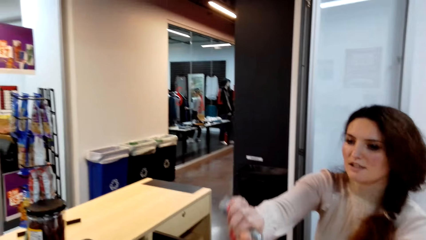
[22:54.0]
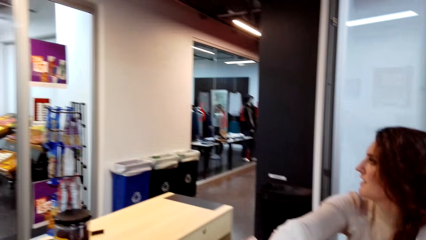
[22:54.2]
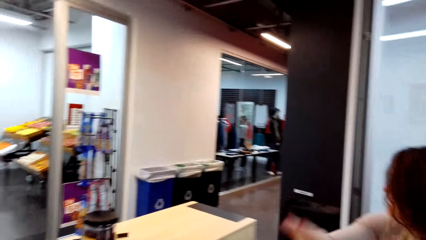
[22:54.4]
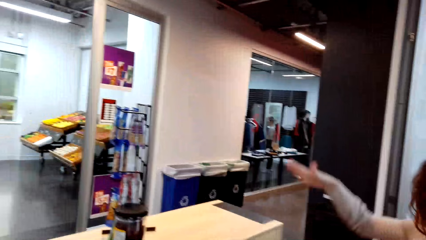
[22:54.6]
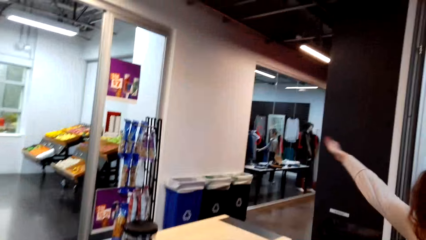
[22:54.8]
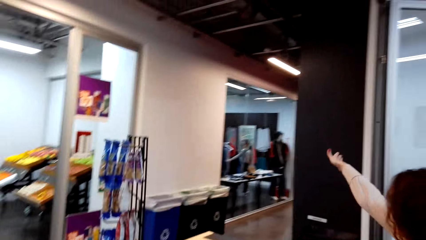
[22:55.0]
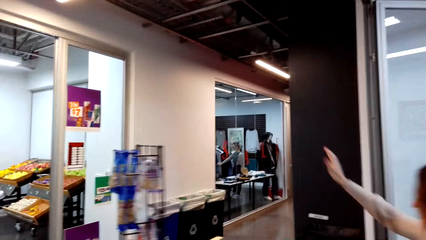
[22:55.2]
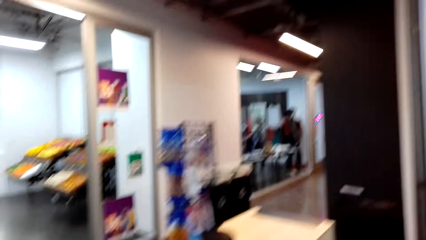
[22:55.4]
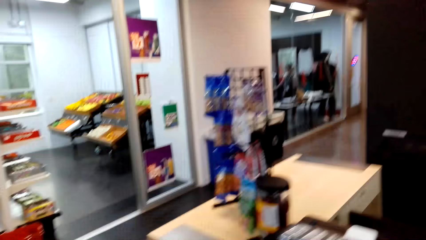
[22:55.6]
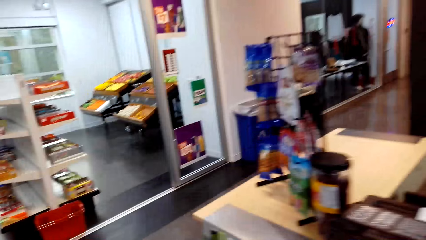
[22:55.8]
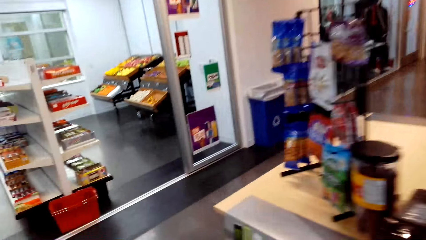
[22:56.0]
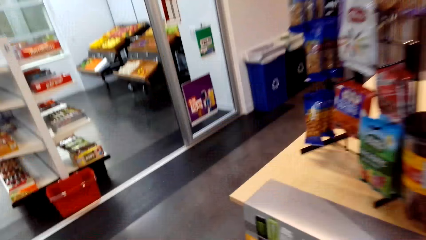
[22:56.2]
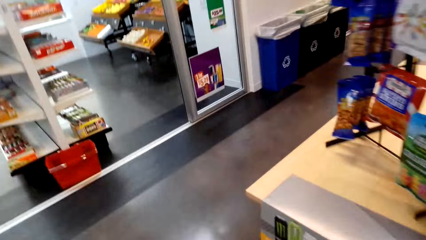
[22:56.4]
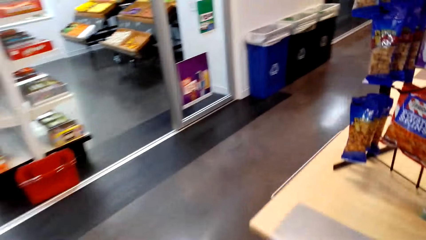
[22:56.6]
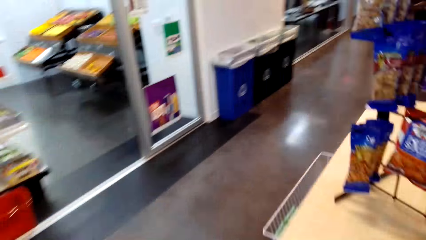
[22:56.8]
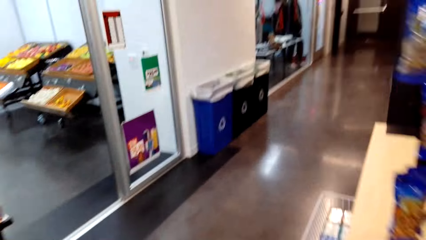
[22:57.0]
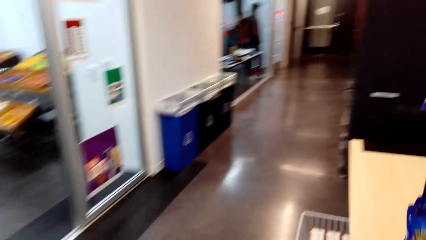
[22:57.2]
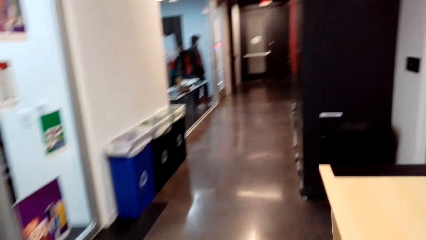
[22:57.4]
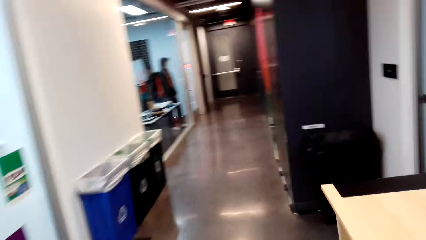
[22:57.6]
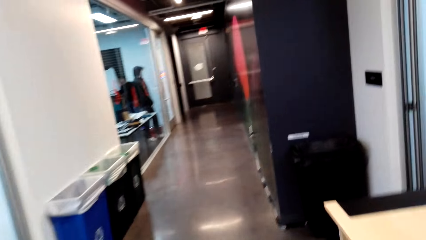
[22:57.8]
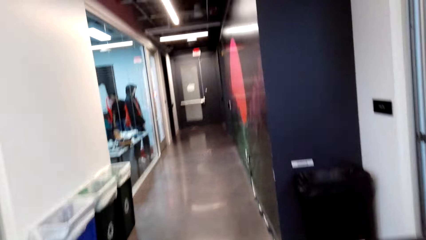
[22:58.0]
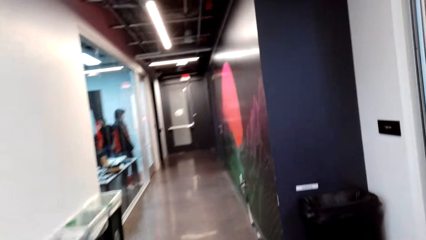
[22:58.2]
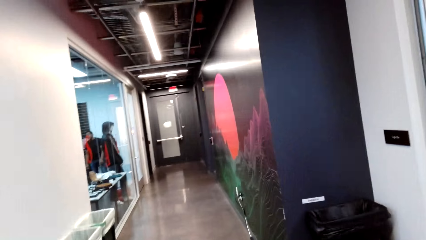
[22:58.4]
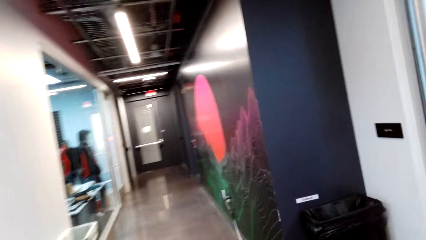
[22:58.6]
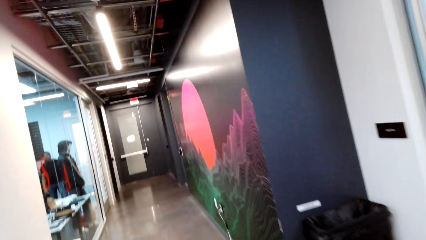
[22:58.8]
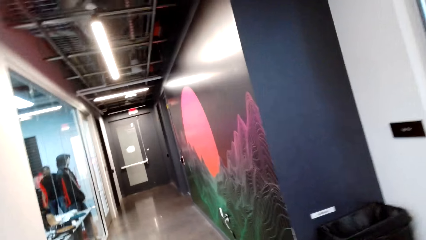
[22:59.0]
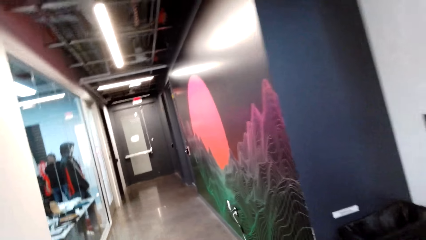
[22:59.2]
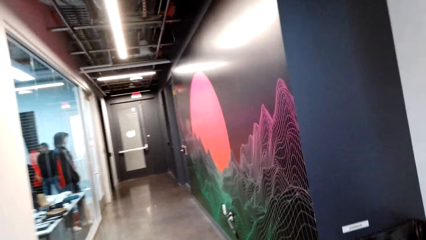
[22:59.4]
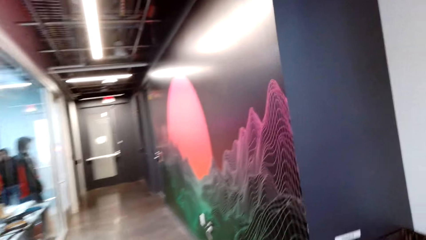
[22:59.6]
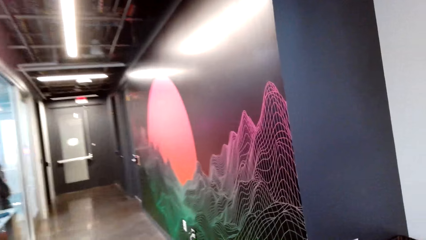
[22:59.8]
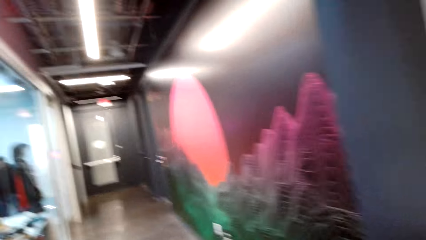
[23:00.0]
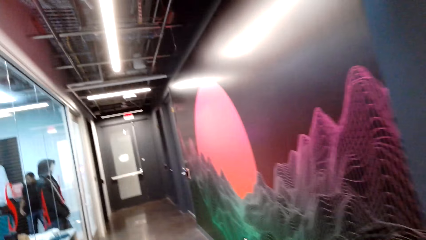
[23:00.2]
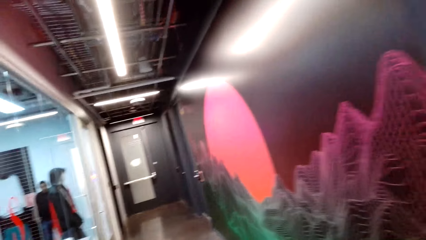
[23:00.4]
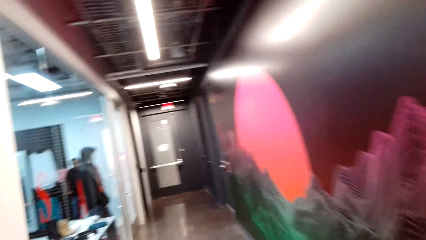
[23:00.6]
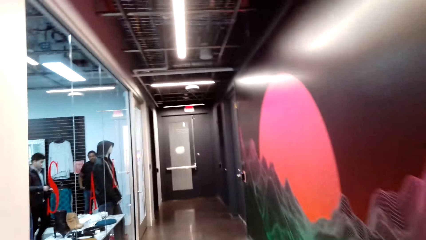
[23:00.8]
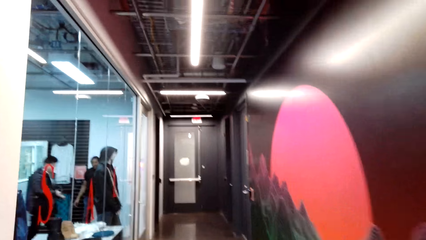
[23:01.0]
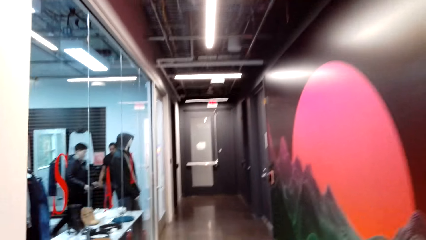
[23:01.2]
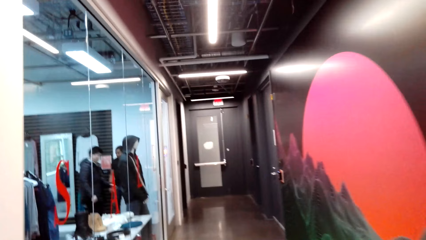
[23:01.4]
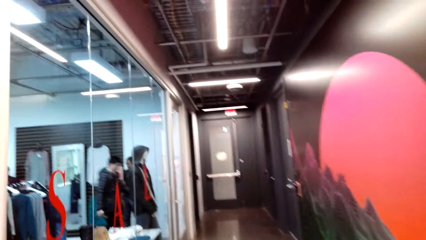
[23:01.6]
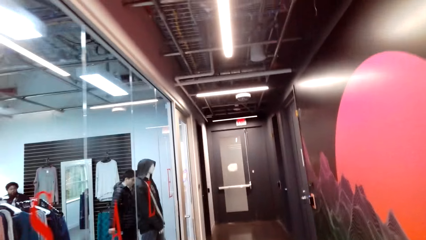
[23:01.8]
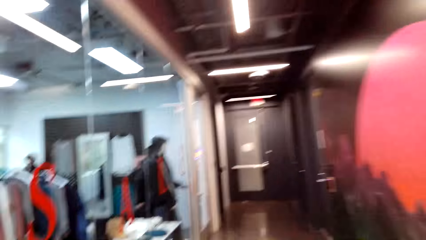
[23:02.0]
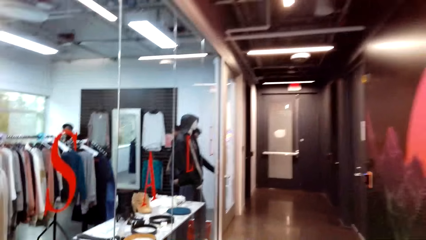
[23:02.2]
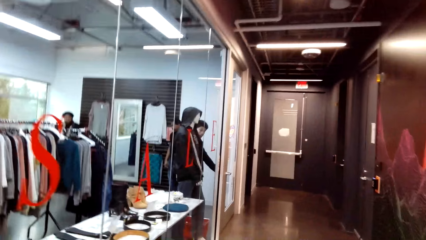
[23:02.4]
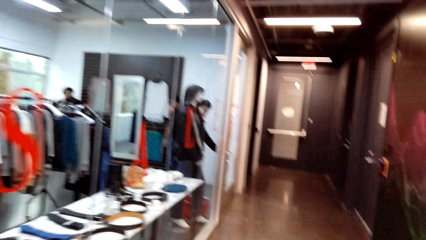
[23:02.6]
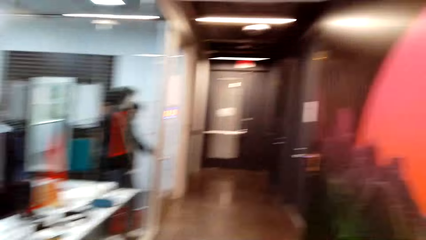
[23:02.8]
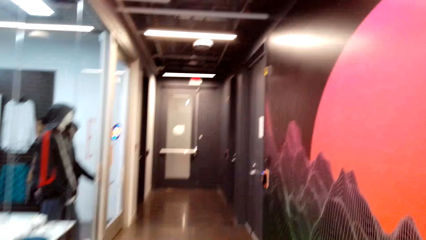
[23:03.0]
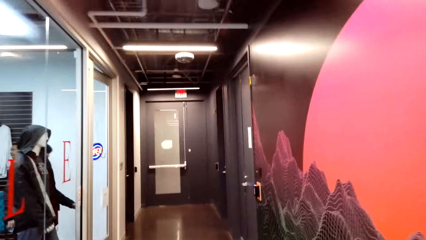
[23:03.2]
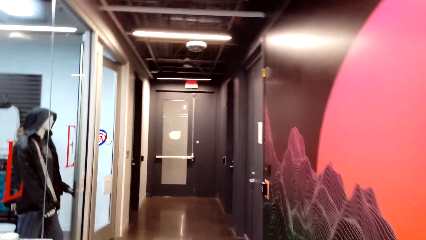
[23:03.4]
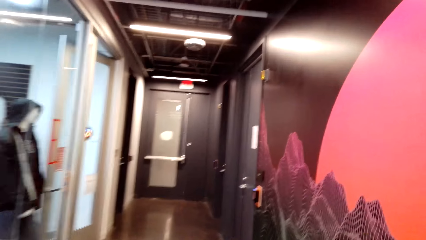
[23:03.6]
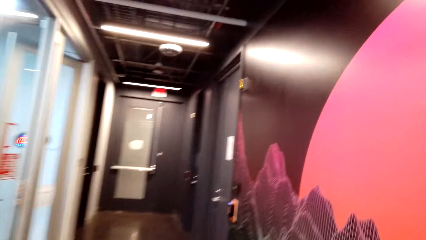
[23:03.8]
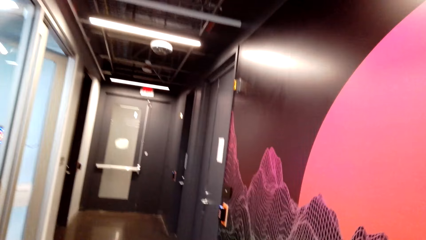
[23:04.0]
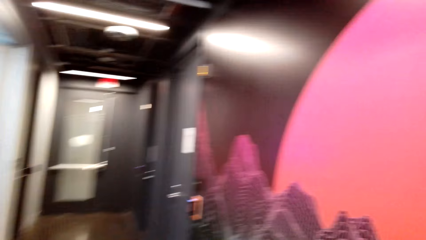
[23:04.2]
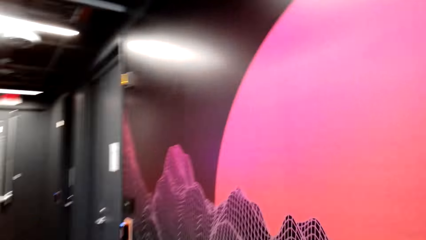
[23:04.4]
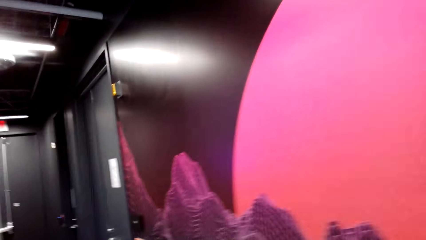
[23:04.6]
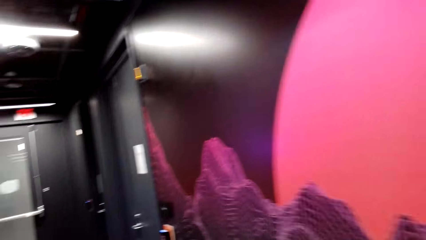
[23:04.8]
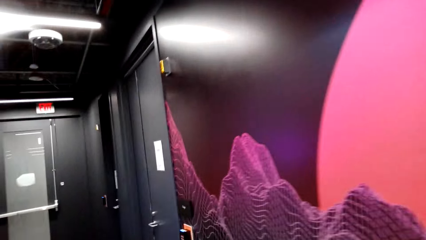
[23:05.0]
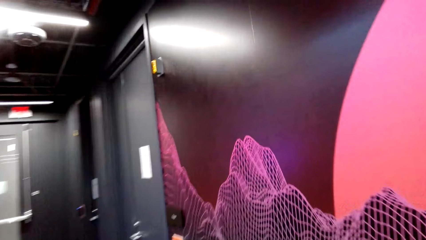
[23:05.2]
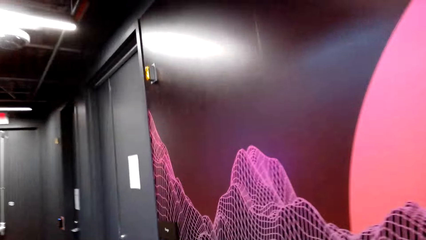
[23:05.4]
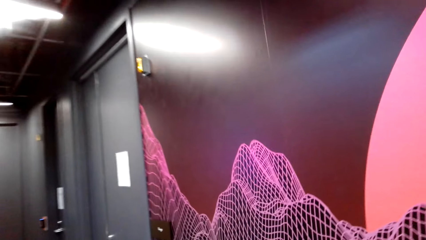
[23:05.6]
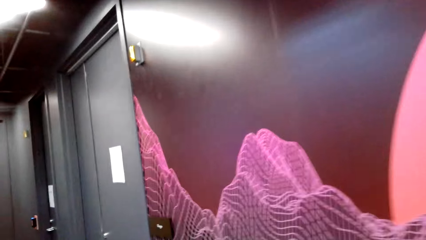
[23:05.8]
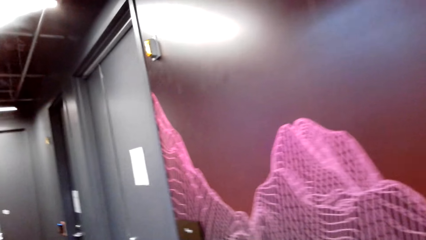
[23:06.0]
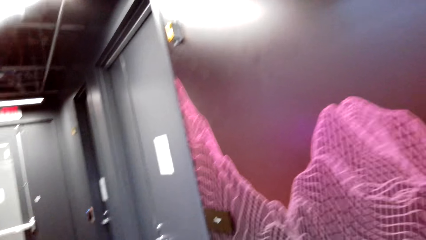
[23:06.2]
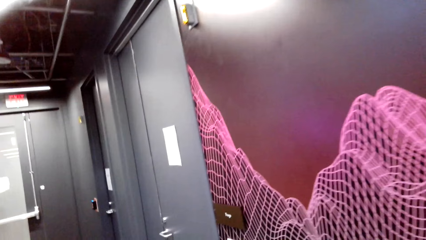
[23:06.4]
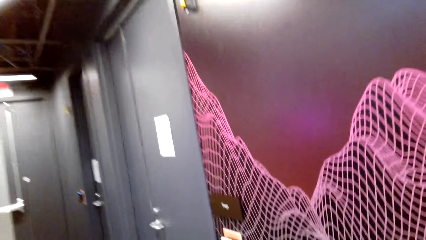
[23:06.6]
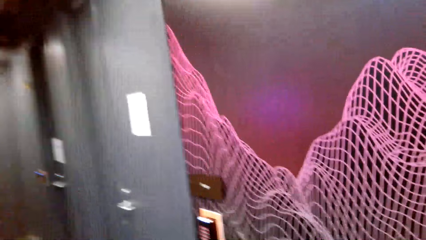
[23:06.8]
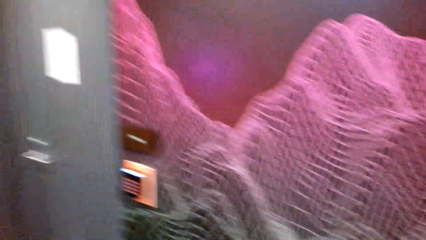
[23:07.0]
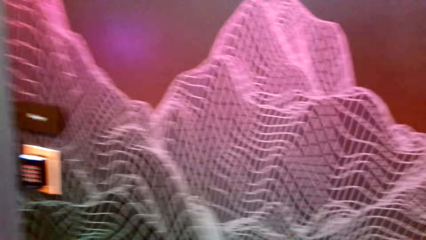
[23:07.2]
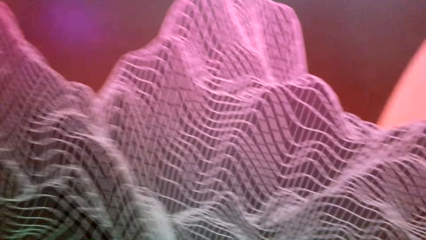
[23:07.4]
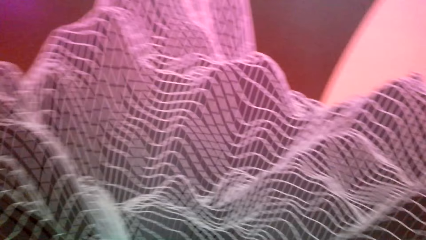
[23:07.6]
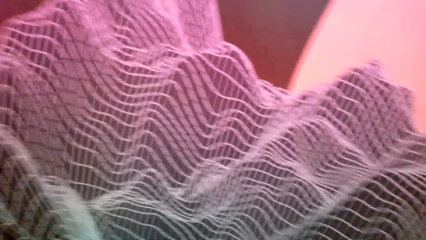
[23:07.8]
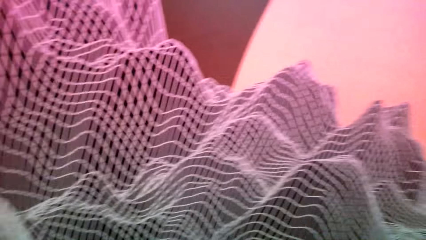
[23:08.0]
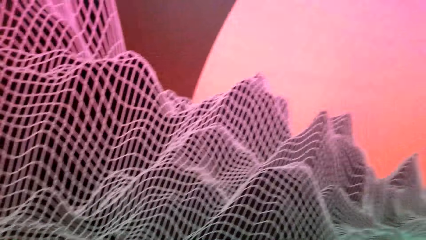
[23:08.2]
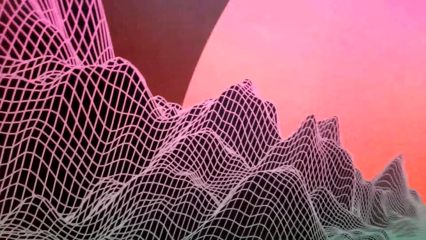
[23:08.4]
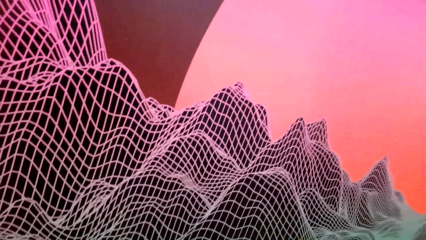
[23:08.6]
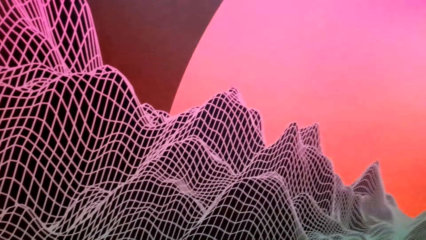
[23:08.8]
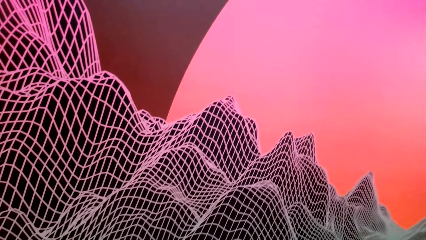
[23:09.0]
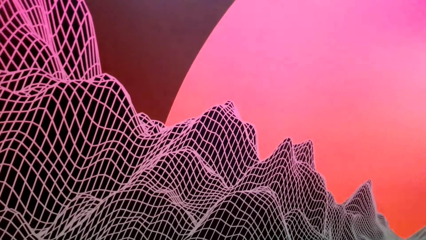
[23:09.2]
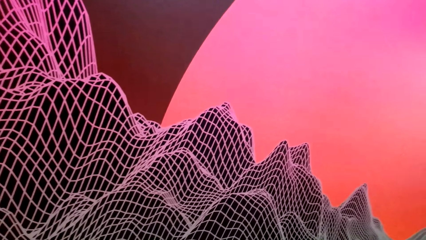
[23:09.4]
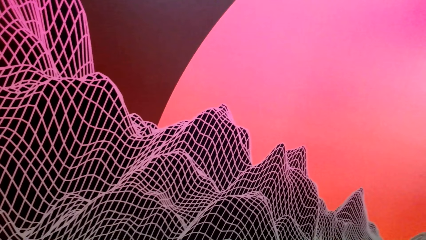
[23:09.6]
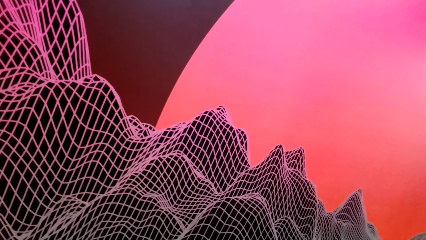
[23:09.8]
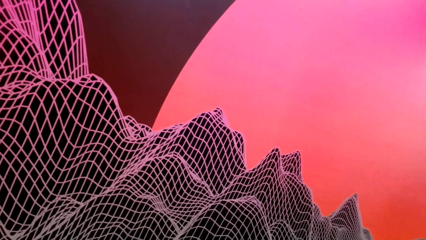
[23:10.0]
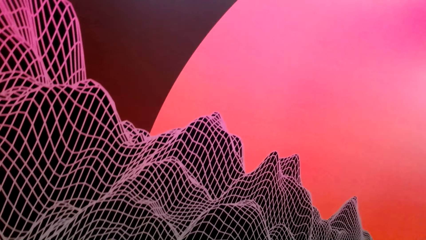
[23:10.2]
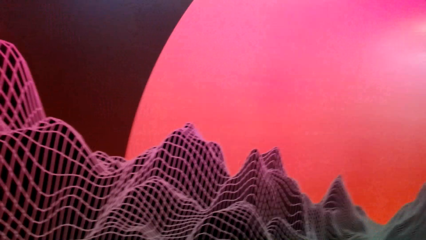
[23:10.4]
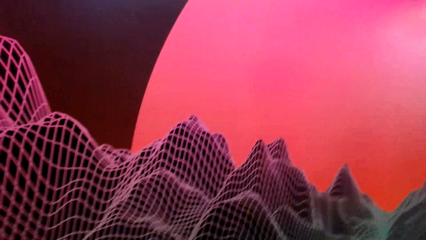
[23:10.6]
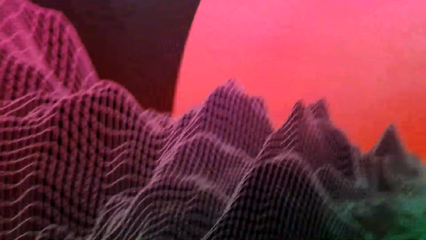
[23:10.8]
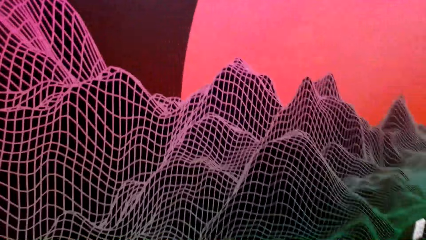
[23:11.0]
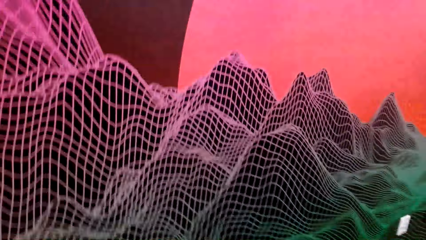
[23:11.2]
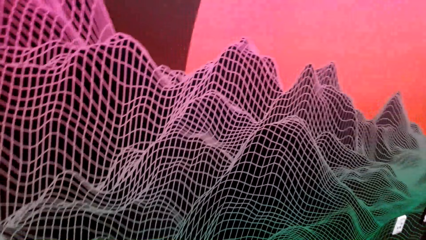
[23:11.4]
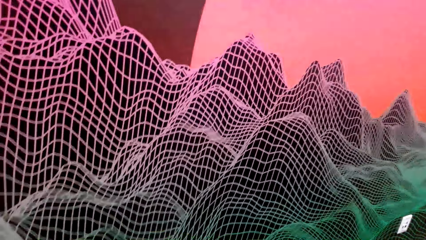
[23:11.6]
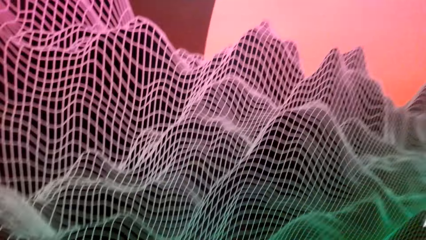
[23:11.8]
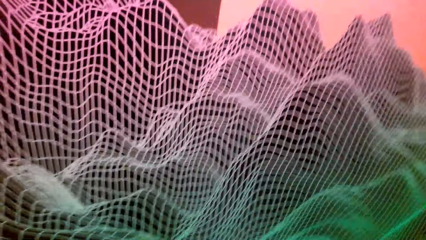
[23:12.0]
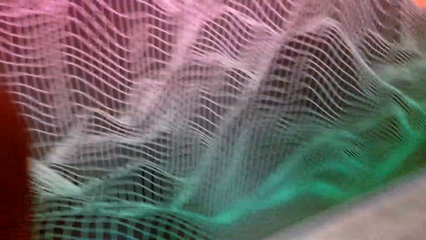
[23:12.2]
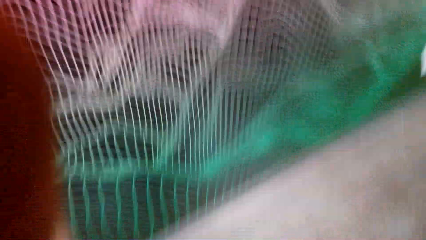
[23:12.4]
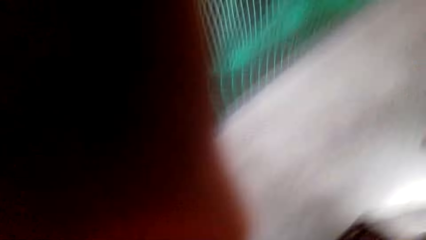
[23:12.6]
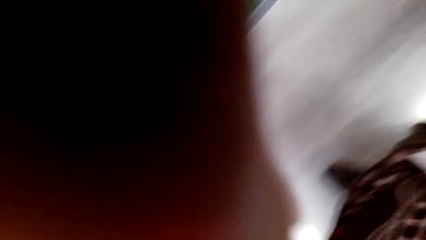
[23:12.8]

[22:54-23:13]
The camera wearer takes the key. A woman gives the camera wearer something. The woman gives the camera wearer directions in the store. The camera wearer walks in the store. They stand in the hallway. They look around.
